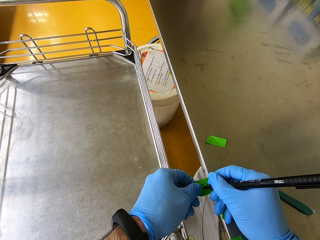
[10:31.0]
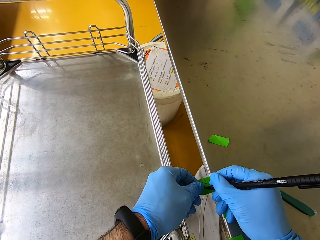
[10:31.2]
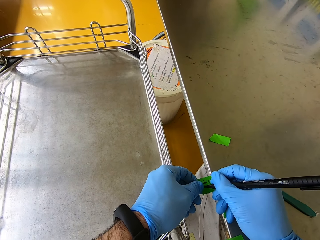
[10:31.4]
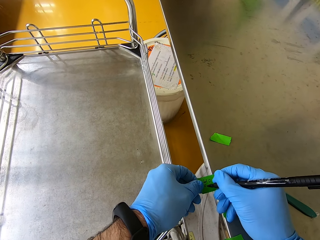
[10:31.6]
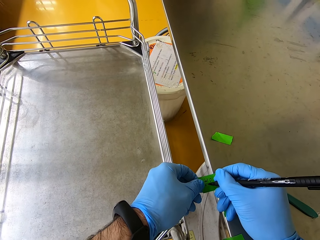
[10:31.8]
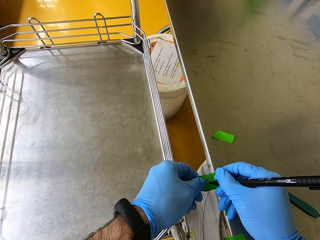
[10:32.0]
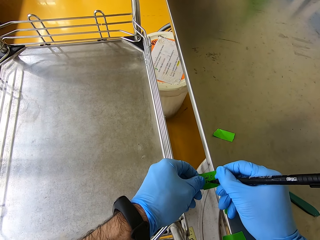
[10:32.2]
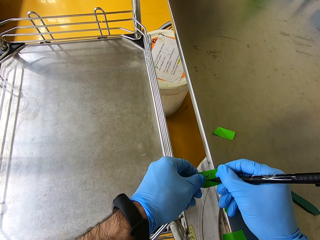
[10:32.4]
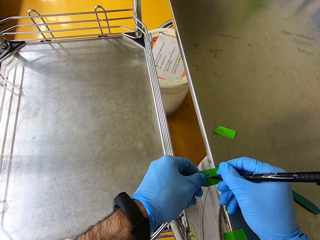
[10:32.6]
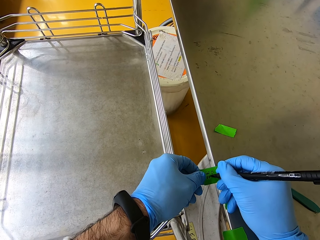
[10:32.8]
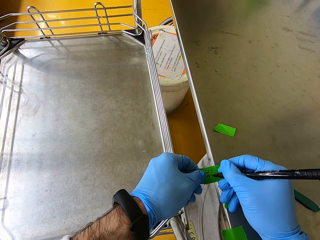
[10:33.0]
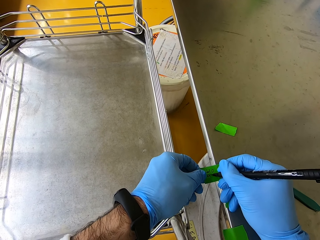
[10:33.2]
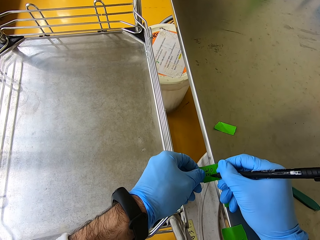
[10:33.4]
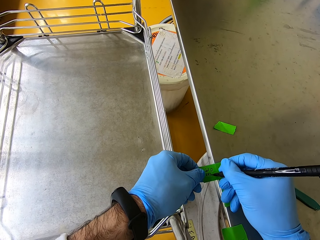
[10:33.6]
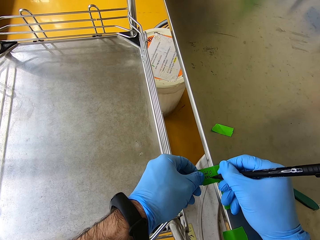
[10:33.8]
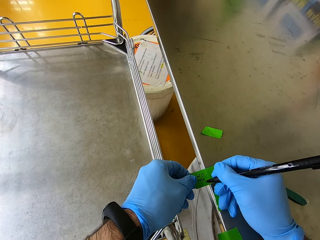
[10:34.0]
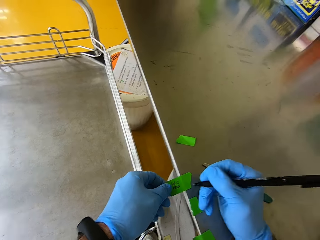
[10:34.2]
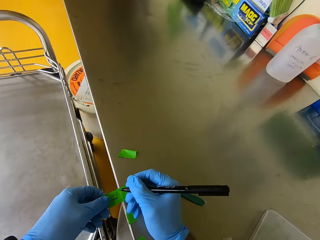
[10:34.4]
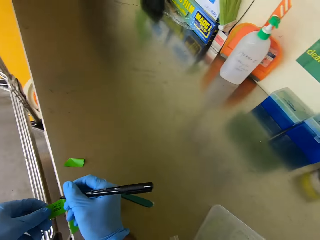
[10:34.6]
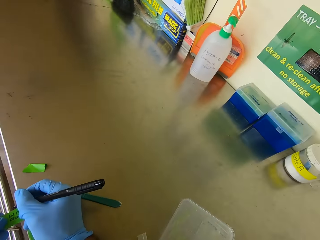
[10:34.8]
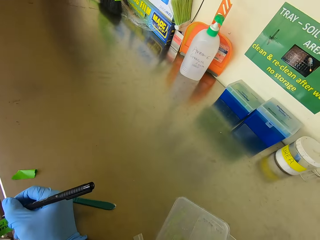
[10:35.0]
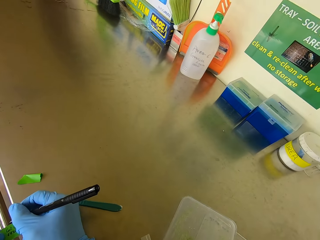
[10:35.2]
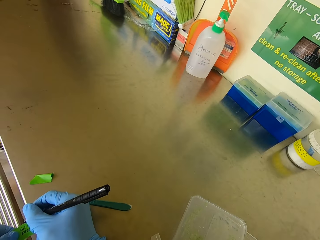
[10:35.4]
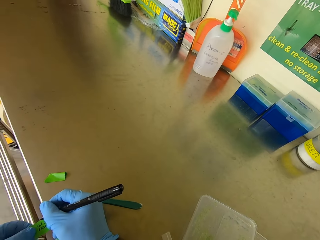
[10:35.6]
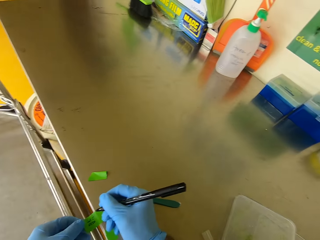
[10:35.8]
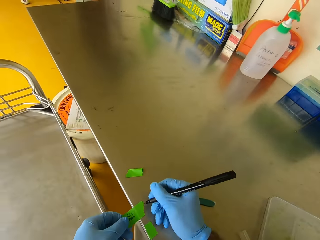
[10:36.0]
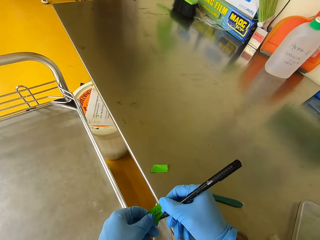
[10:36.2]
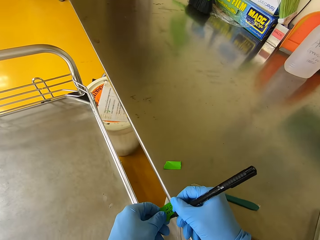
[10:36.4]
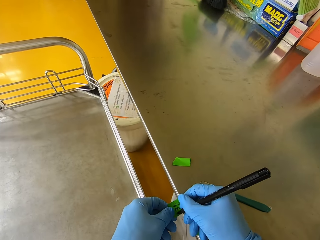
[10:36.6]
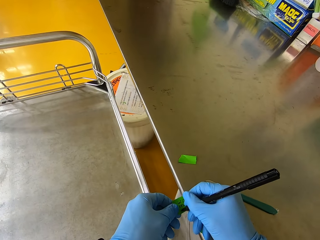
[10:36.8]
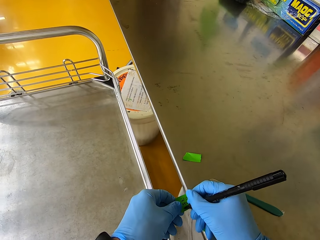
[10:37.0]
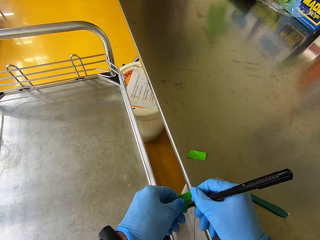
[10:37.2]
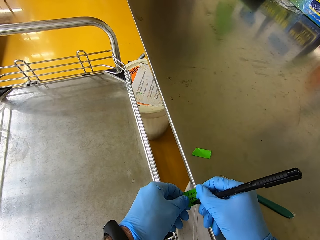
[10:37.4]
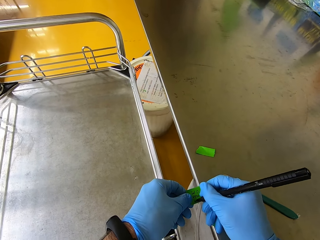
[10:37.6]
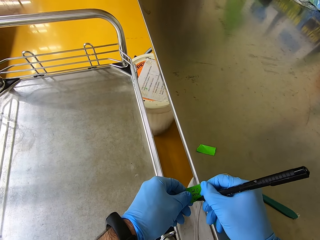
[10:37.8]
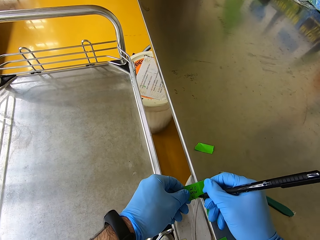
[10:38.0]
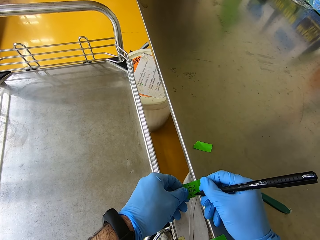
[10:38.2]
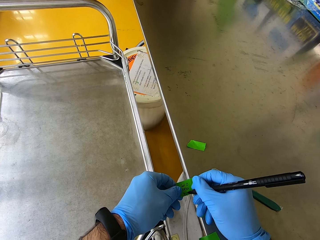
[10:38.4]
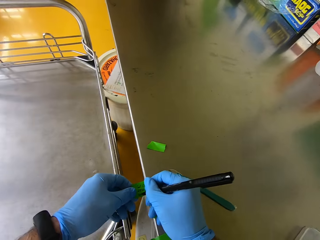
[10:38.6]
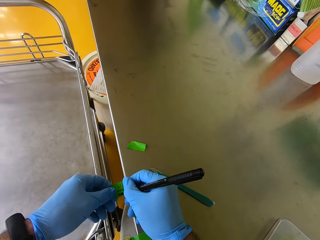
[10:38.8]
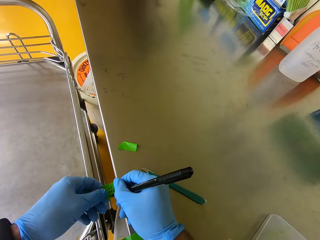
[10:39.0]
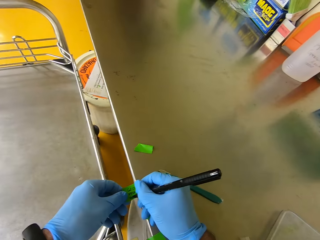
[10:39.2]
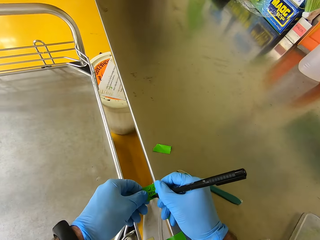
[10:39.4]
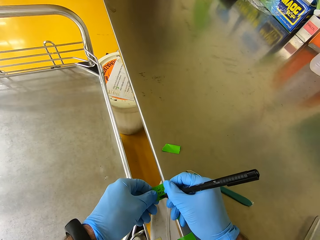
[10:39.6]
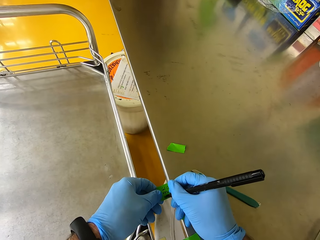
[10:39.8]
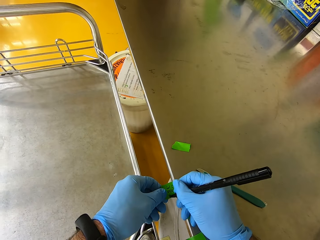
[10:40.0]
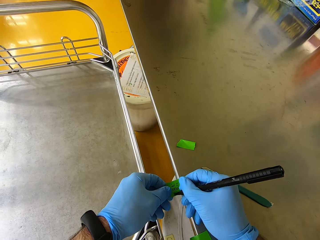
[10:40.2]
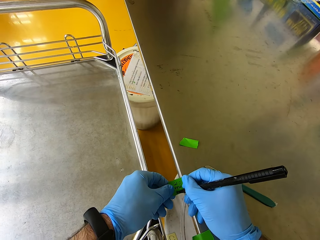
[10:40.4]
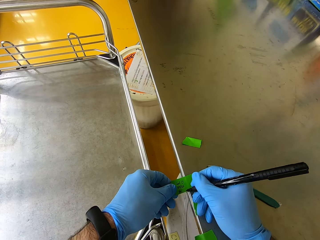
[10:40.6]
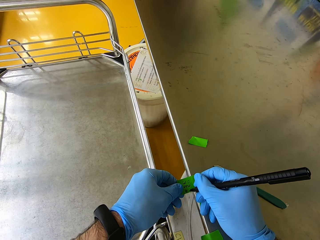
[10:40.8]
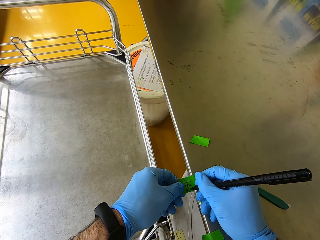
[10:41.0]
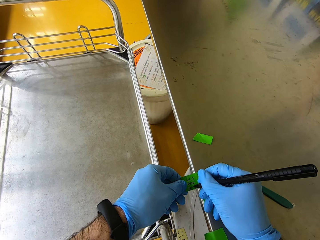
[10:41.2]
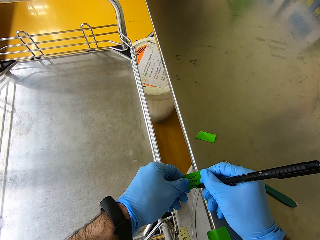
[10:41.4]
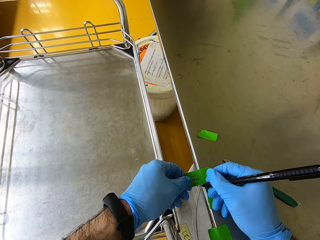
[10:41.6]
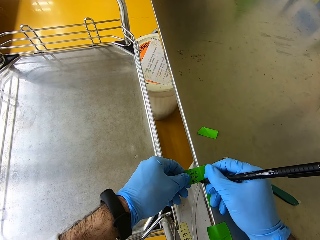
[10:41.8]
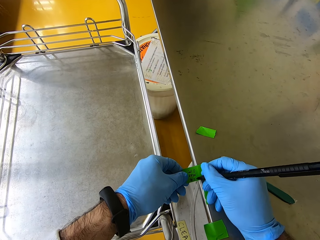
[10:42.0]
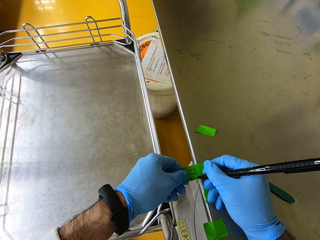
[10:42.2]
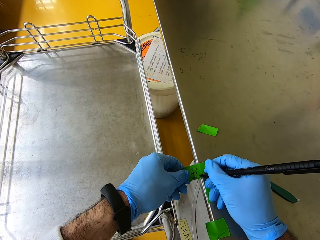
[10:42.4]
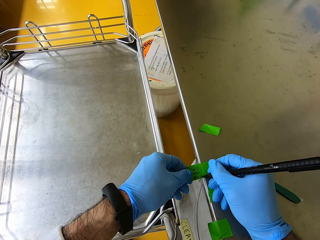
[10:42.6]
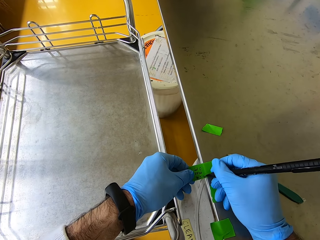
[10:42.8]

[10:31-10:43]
The camera wearer labels the plant tie tape.

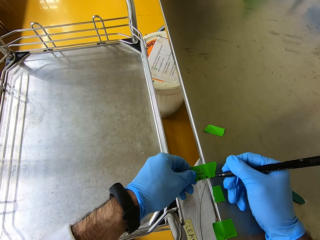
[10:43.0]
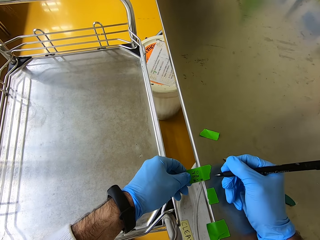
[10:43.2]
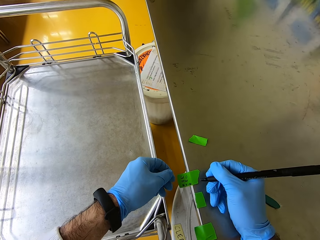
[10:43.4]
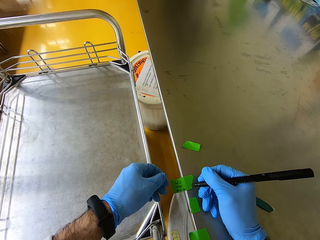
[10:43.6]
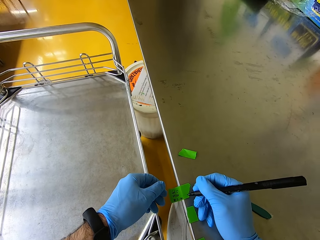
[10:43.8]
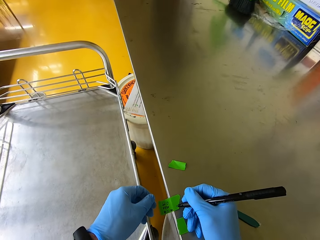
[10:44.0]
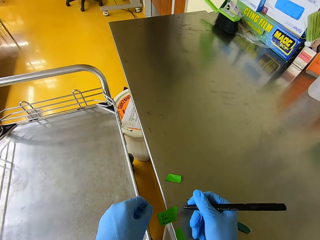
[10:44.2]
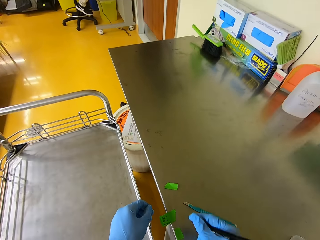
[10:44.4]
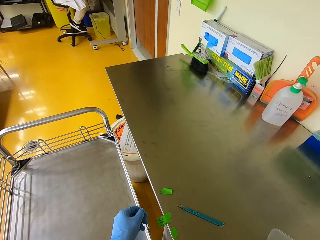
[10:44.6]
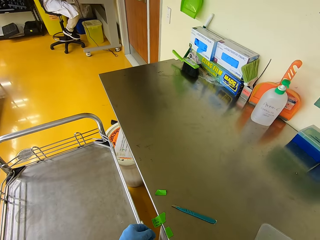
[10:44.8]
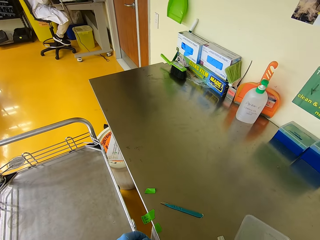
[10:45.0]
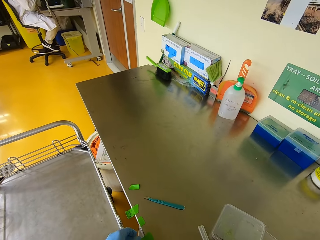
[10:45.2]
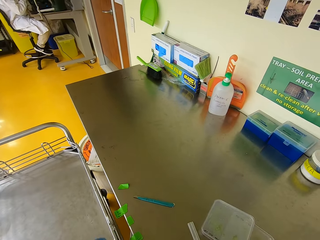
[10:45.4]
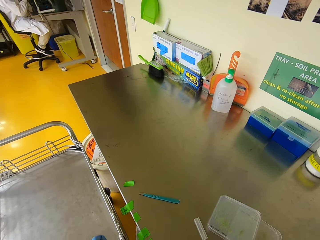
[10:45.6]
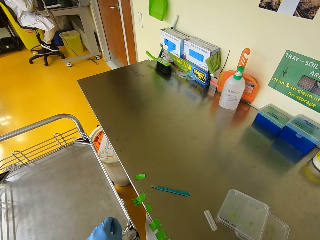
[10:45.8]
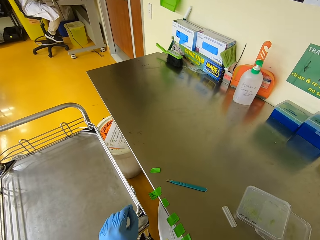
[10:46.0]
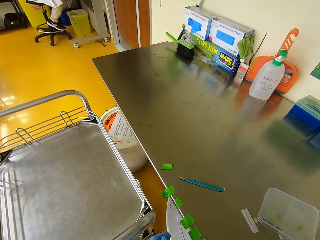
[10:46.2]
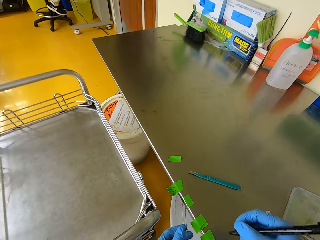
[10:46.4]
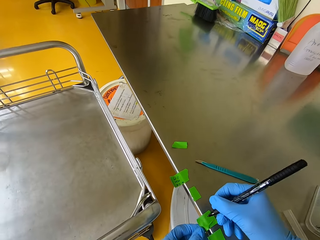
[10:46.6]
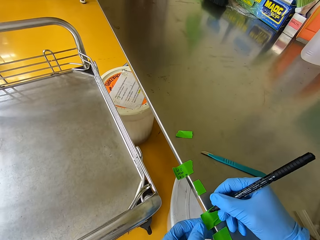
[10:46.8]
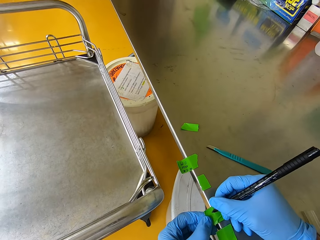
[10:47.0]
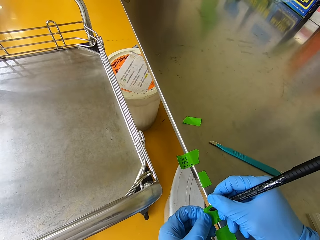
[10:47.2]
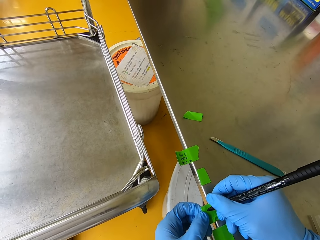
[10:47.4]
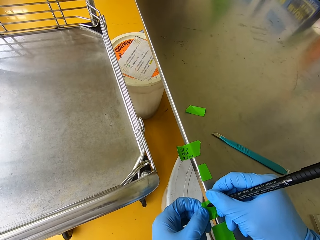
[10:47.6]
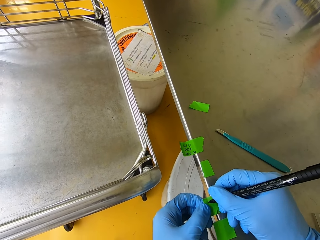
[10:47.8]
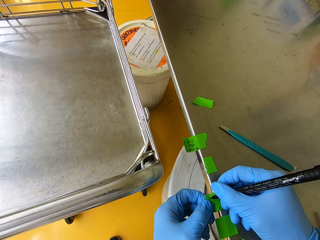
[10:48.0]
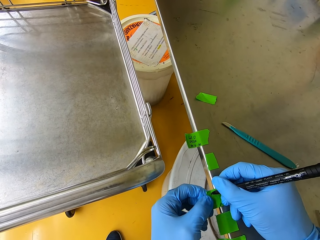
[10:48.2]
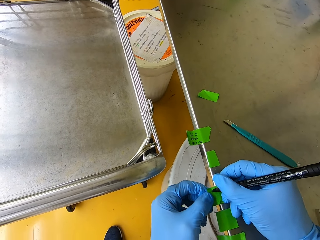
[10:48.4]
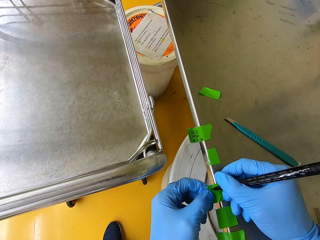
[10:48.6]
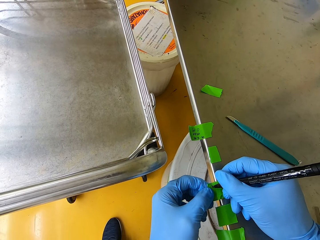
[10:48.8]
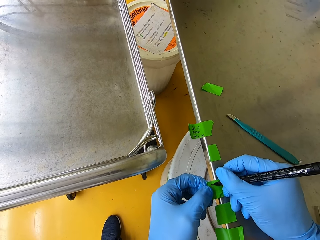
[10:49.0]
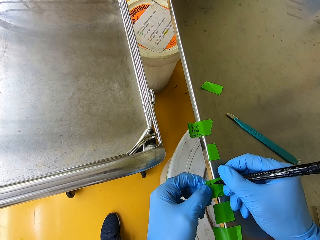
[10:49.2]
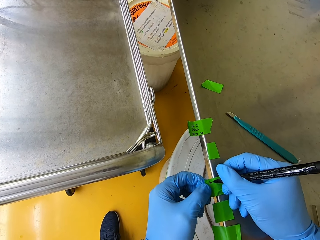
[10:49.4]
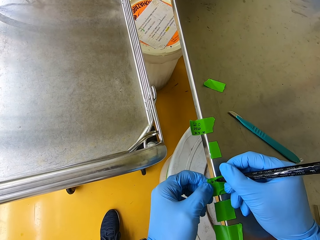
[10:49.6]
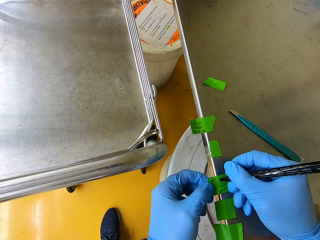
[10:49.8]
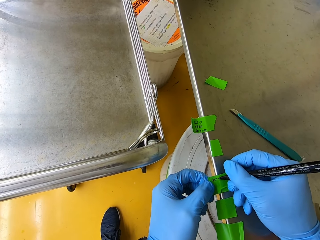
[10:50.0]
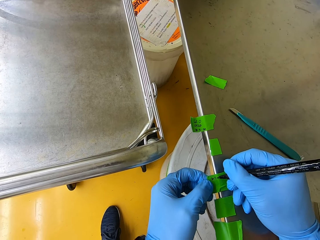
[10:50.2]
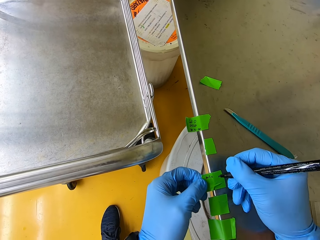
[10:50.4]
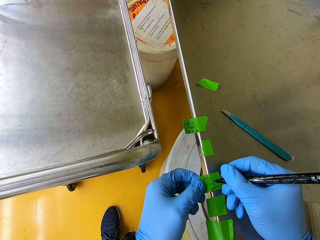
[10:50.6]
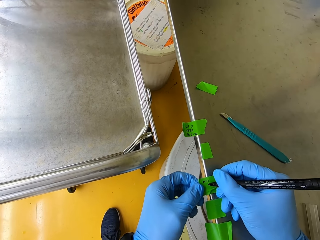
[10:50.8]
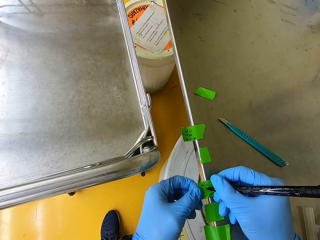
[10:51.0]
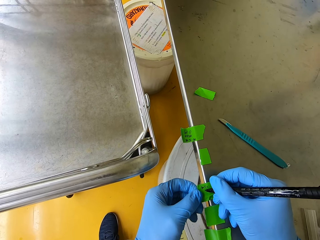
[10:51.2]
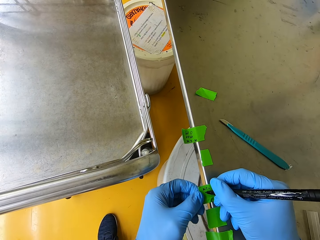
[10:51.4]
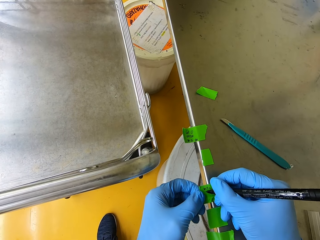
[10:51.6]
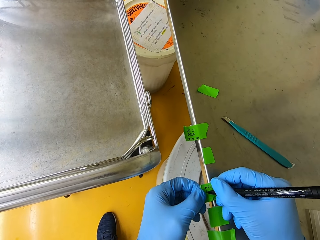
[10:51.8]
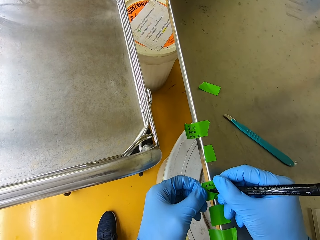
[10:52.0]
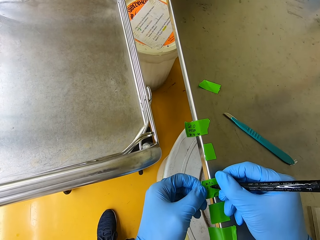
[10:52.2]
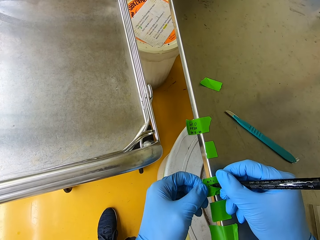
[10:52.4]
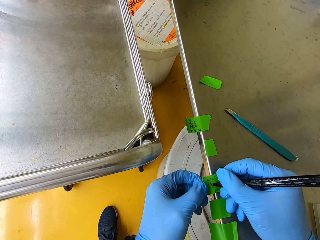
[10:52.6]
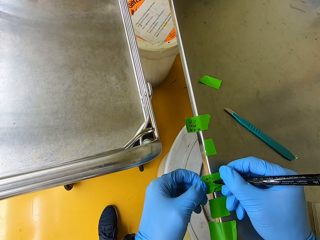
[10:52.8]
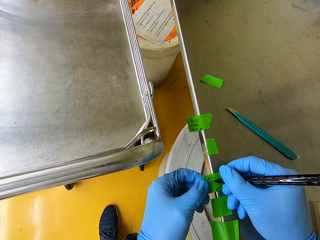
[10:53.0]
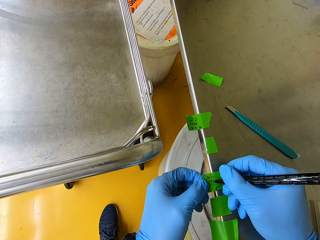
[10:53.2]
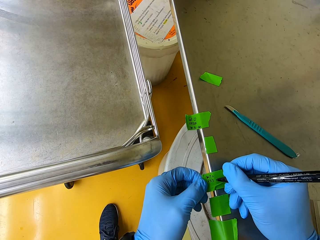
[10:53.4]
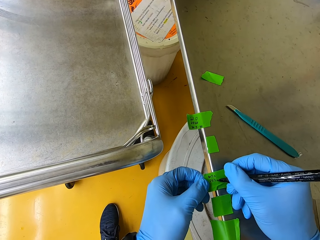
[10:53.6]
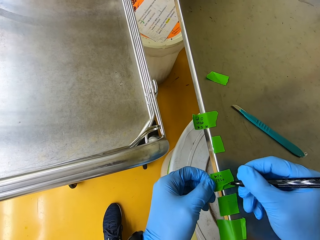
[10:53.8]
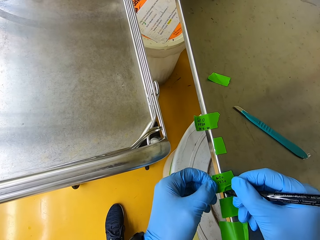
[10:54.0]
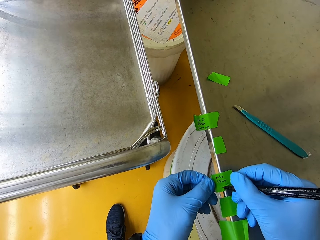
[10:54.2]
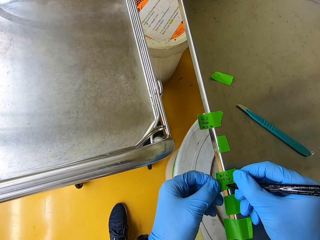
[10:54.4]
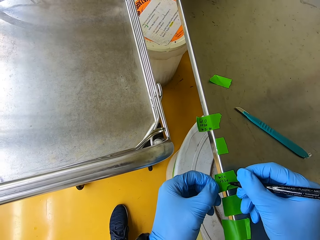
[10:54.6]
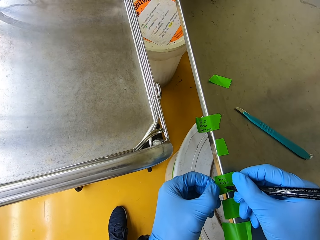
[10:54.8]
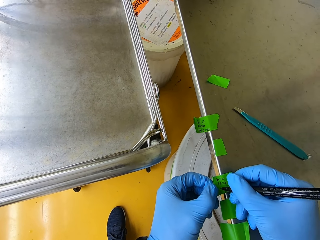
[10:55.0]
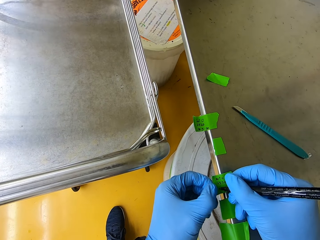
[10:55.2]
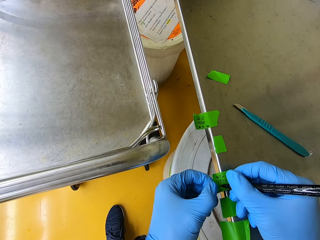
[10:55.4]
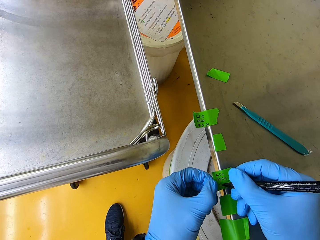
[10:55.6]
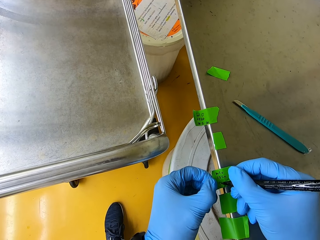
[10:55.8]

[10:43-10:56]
The camera wearer lifts a hand. They check on the seedling container. They label the plant tie tape. They write on paper.
